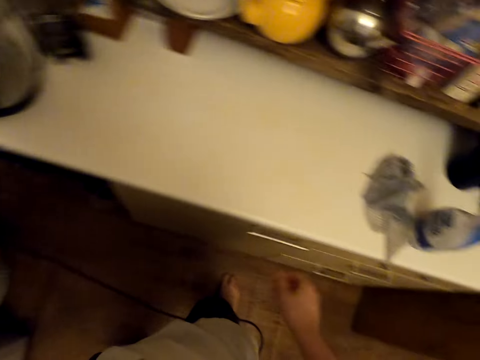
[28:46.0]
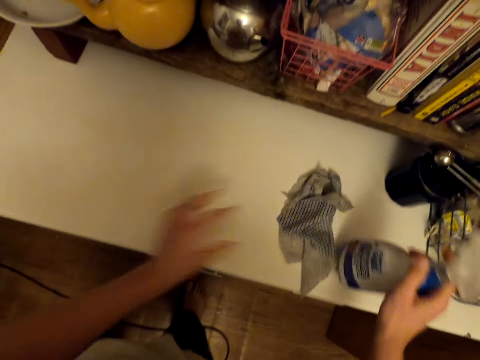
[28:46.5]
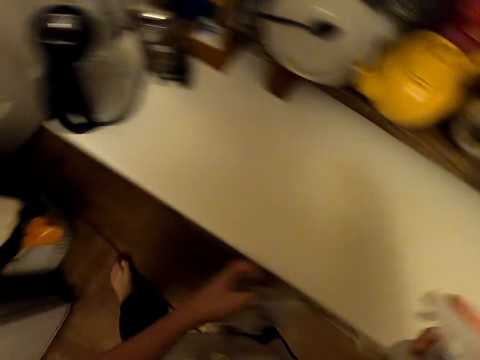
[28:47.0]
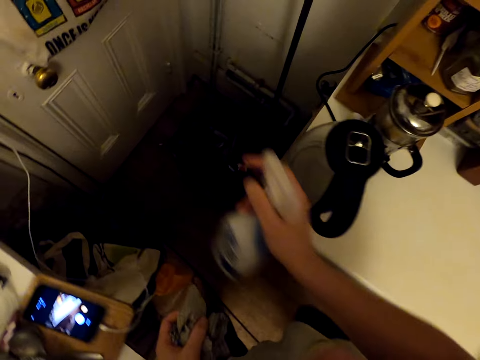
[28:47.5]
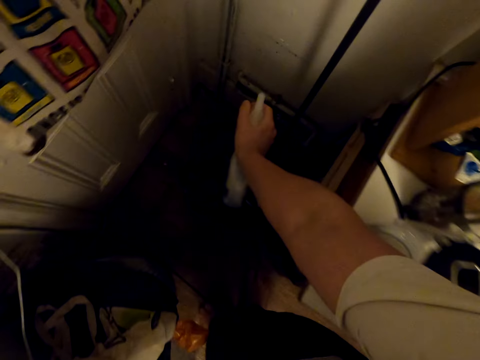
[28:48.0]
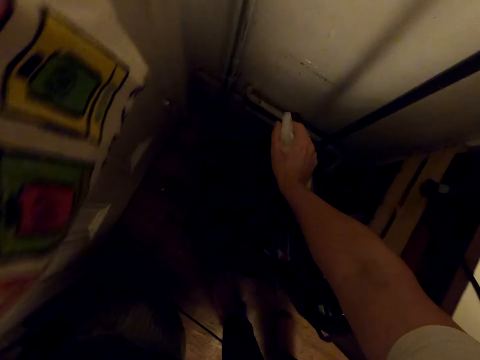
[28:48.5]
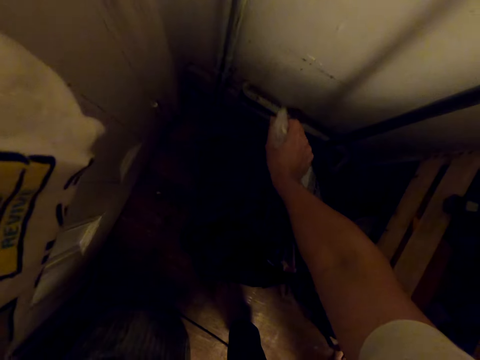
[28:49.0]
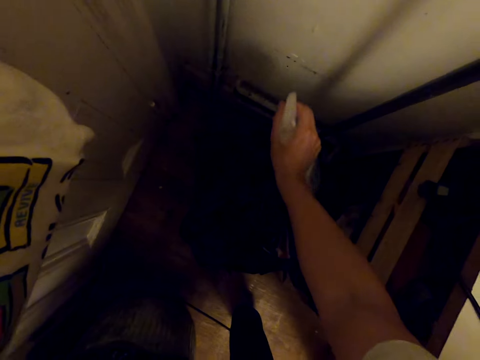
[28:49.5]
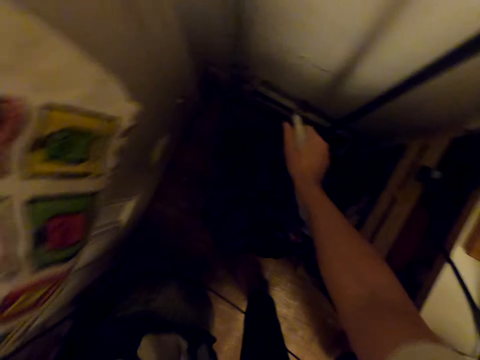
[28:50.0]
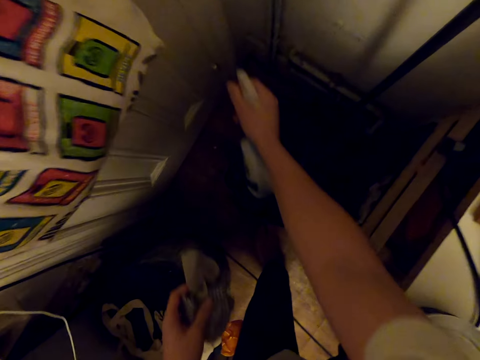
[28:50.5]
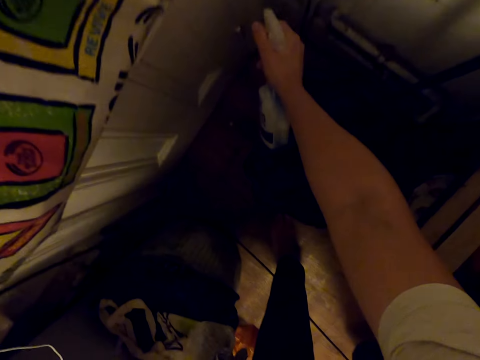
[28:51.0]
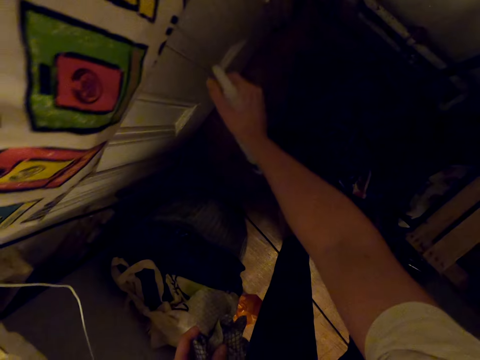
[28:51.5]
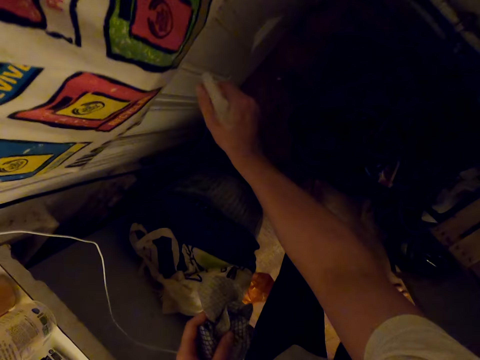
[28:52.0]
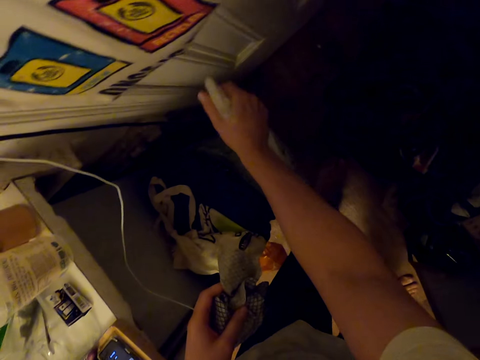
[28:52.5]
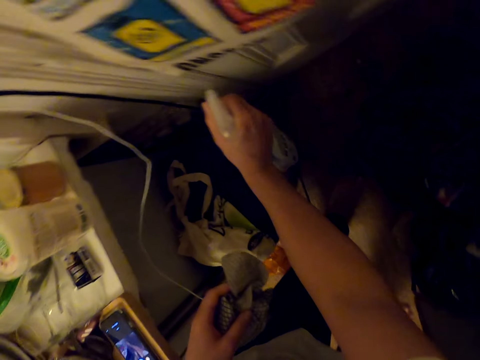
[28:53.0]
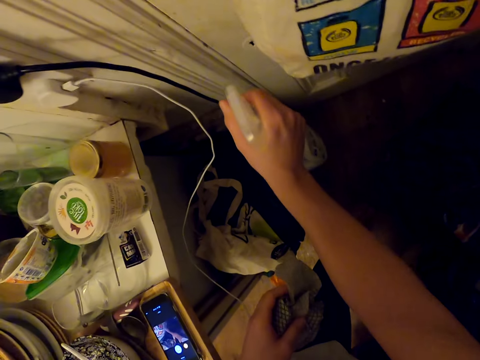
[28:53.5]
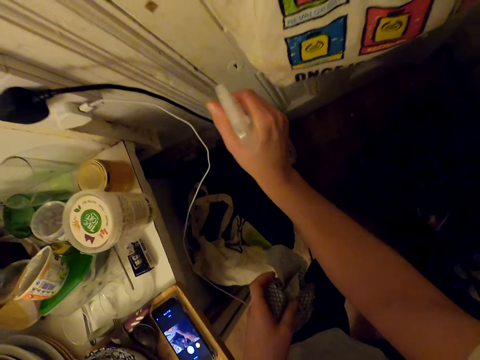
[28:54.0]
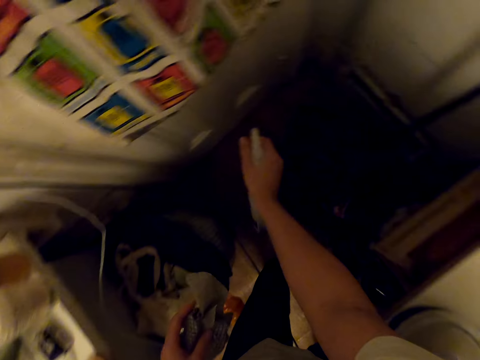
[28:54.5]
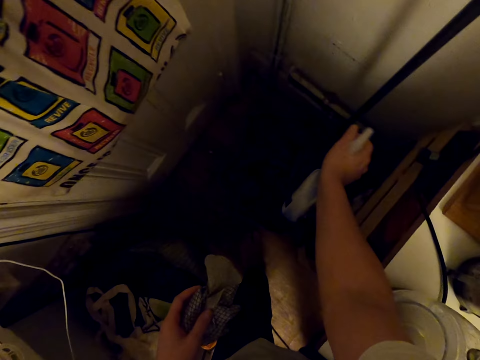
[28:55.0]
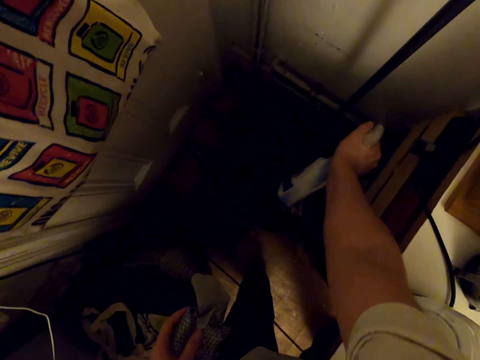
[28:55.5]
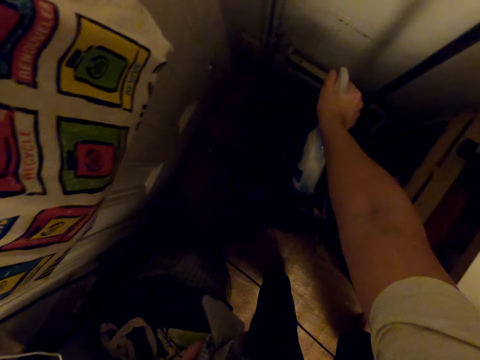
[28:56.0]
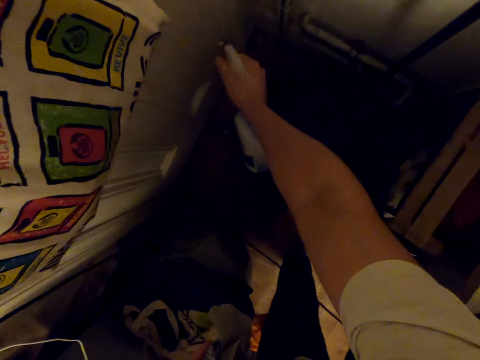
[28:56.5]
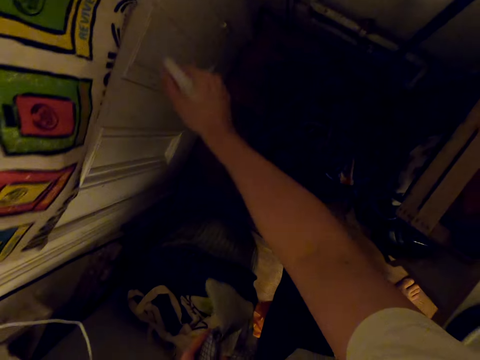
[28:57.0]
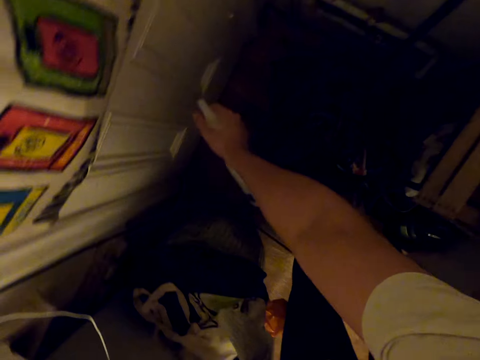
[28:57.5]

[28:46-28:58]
The camera wearer picks the kitchen towel and the spray bottle from the table. They walk around. They spray around the kitchen with the spray bottle.

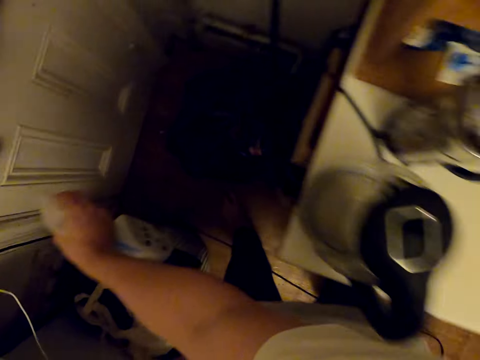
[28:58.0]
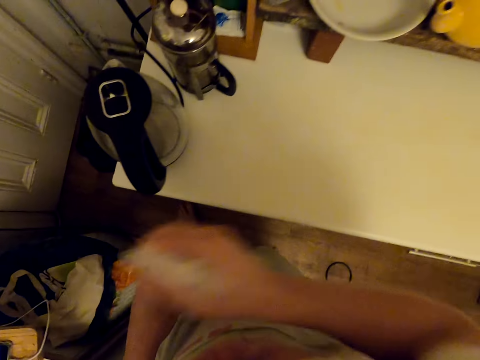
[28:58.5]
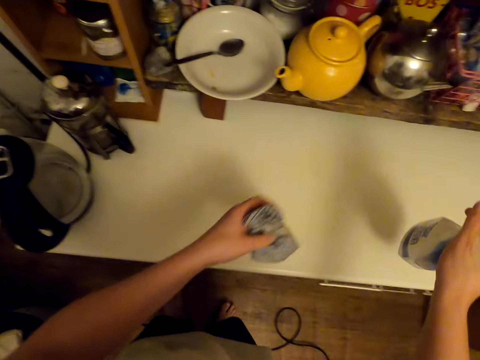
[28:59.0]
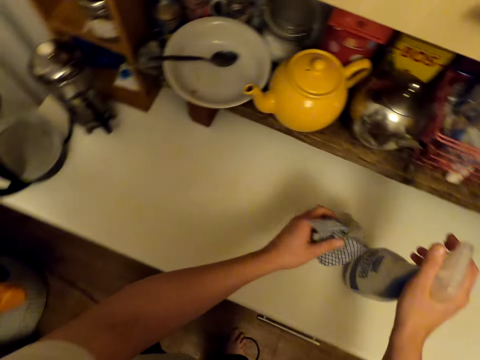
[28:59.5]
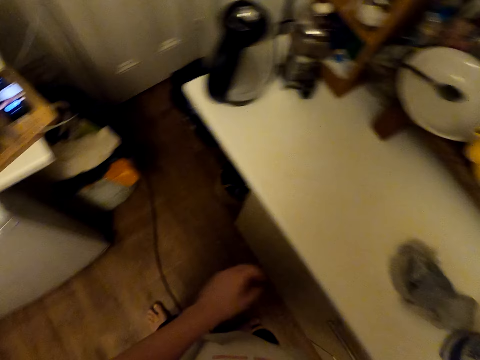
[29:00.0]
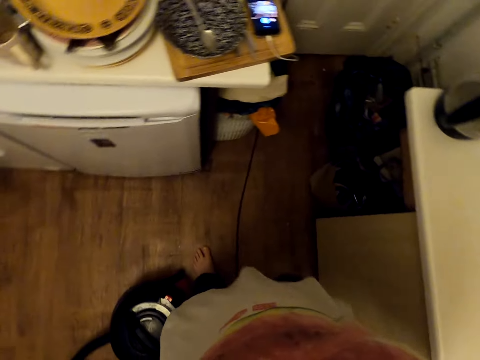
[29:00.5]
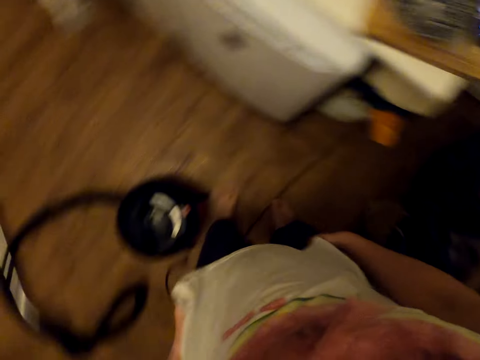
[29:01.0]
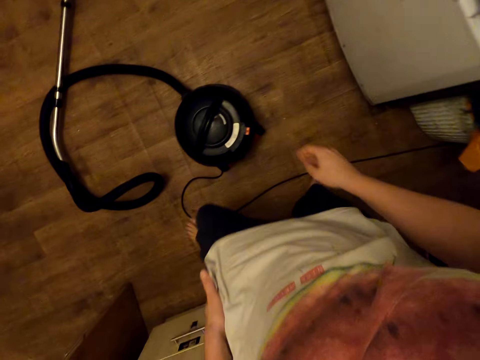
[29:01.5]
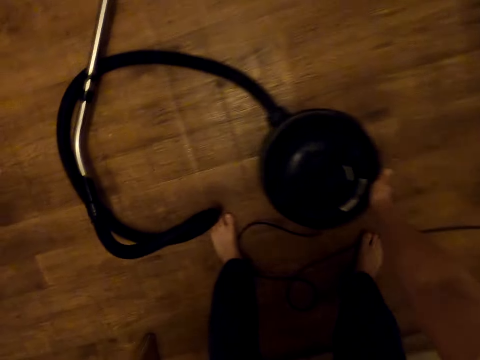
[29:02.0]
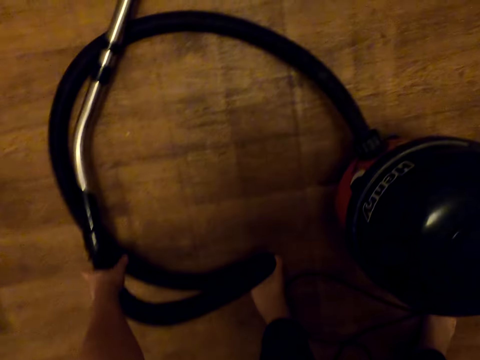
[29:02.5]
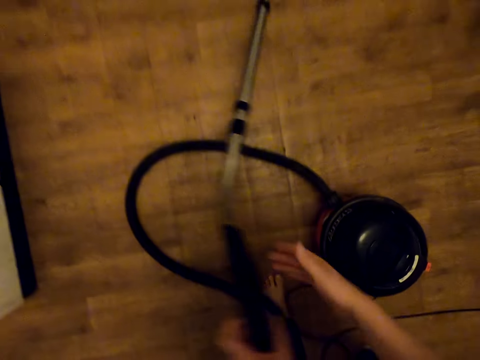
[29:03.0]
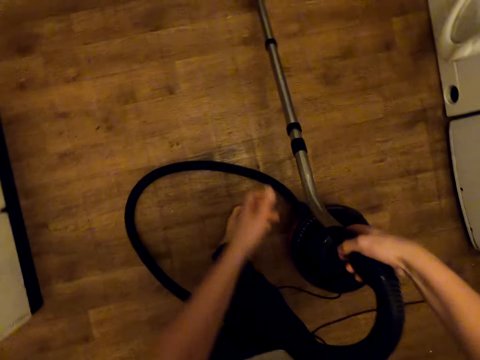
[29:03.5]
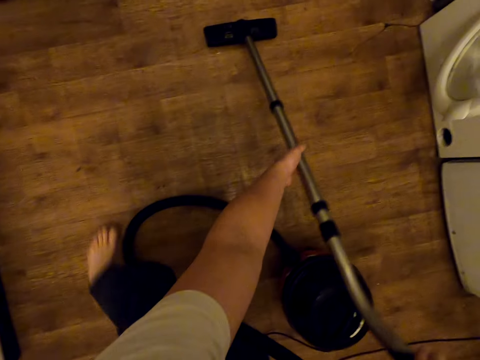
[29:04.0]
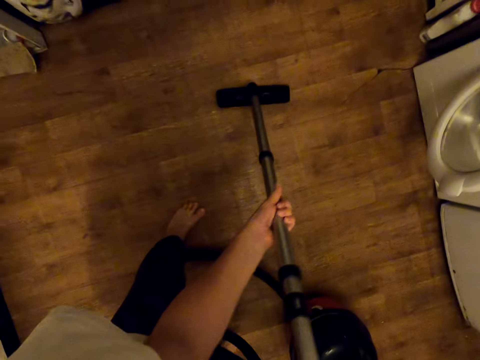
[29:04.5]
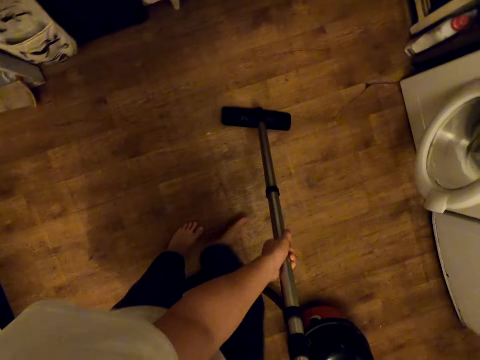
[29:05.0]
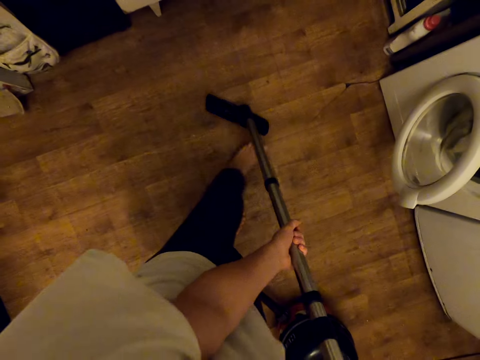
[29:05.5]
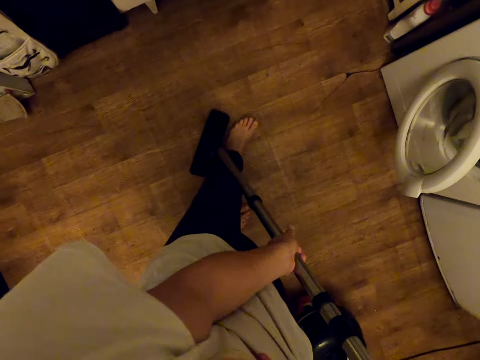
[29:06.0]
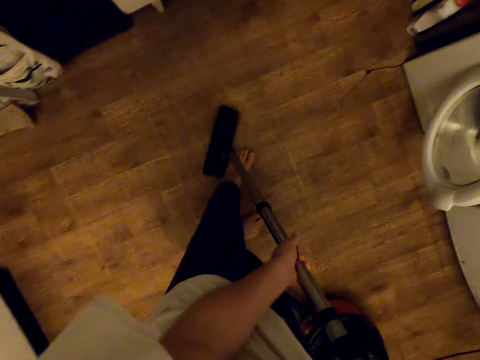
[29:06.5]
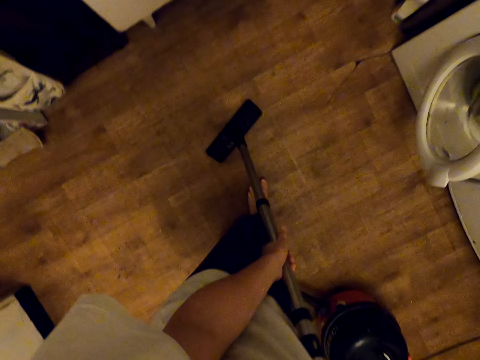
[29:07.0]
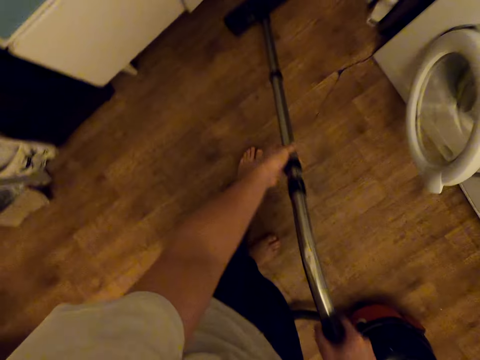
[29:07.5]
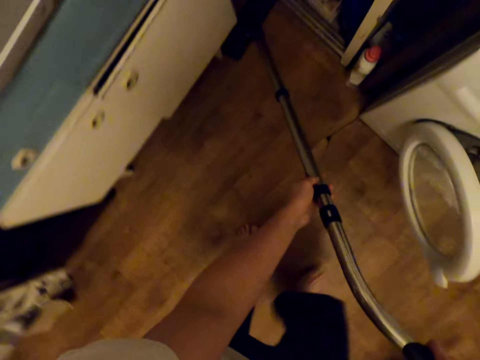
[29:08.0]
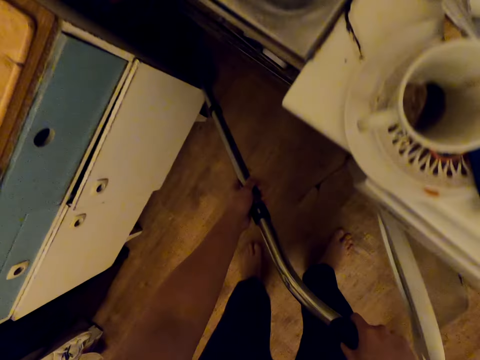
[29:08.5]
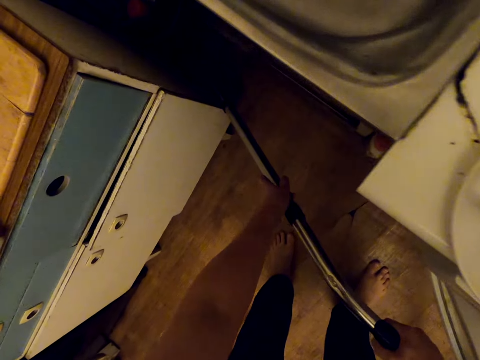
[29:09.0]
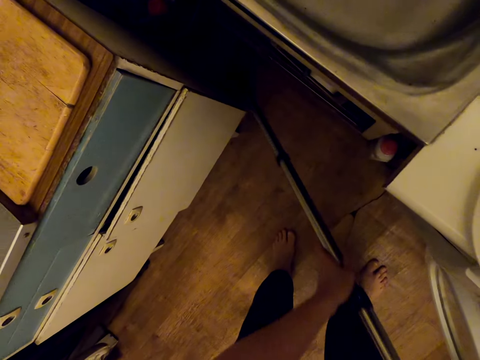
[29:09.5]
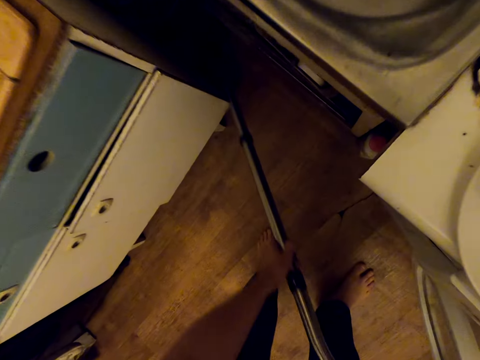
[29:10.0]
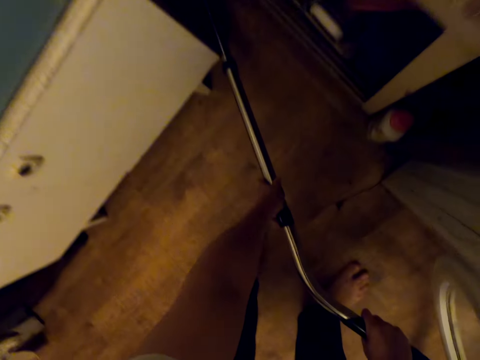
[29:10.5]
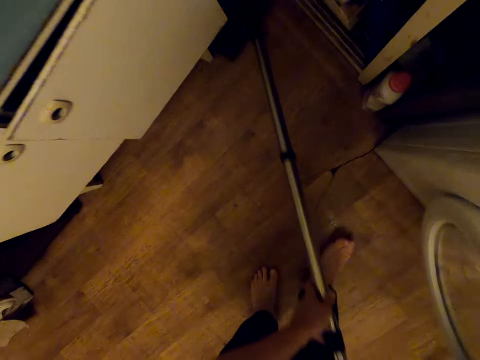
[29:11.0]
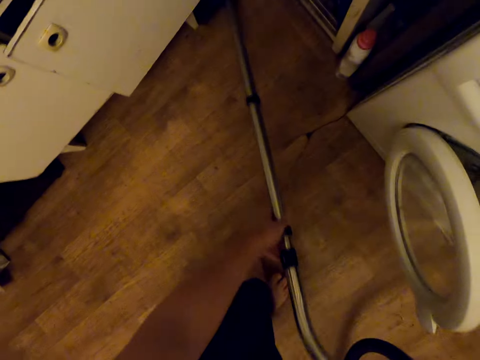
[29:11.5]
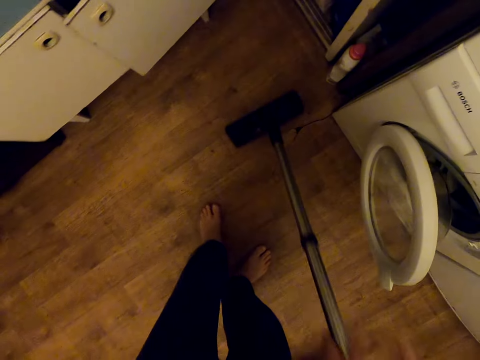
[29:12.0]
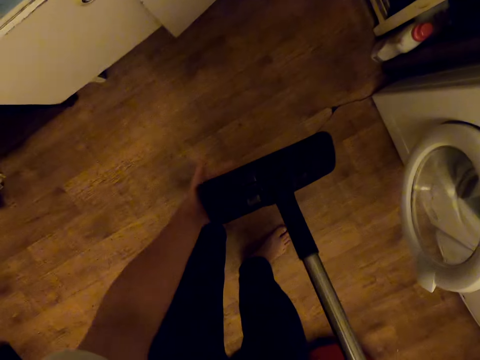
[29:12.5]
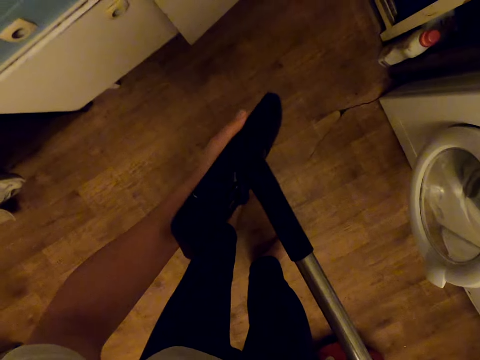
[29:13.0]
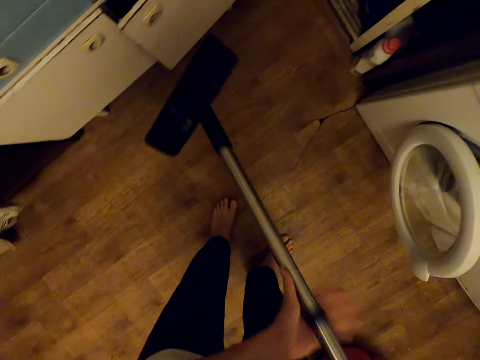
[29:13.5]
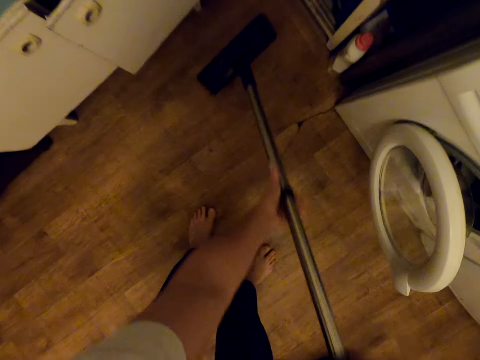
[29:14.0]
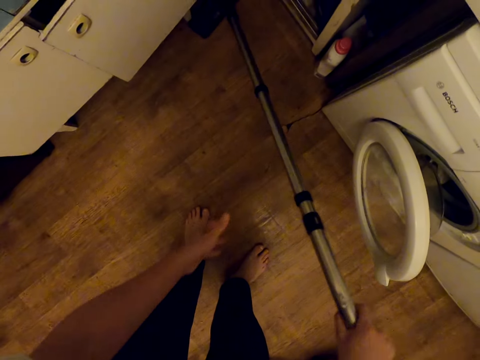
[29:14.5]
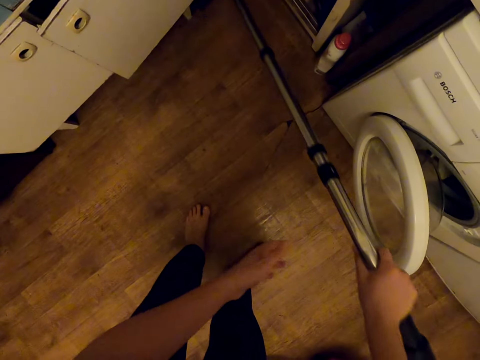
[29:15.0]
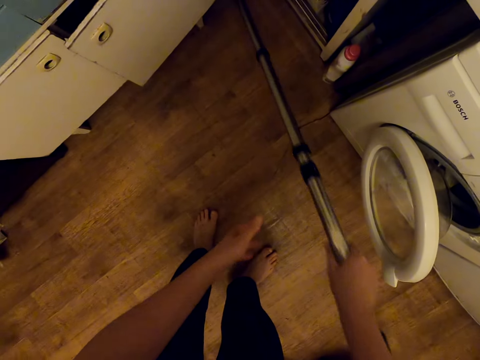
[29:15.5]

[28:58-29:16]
The camera wearer drops a bottle of something. They drop a cloth. They turn around. They pick the vacuum cleaner handle. They clean the floor with the vacuum cleaner. They touch the floor brush. They clean the floor.
